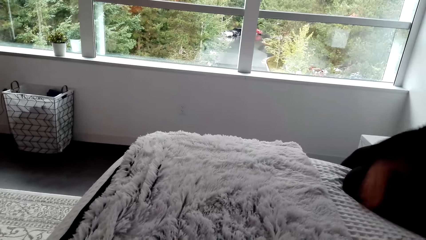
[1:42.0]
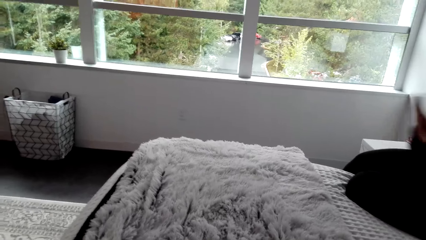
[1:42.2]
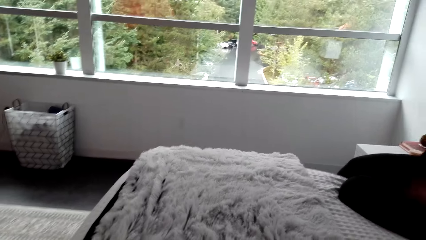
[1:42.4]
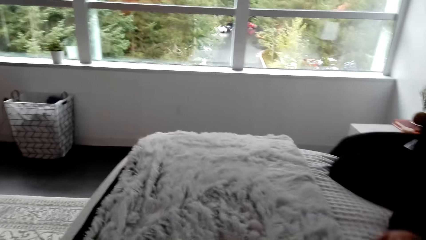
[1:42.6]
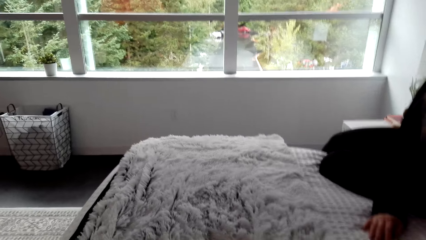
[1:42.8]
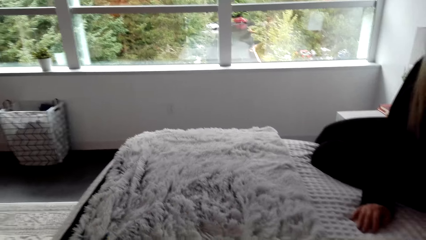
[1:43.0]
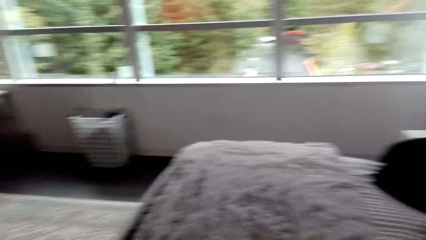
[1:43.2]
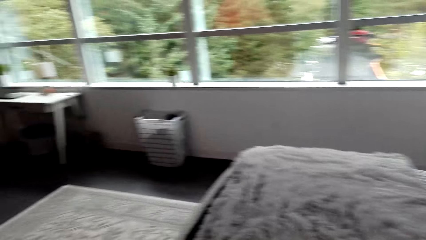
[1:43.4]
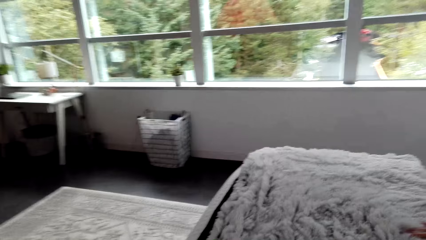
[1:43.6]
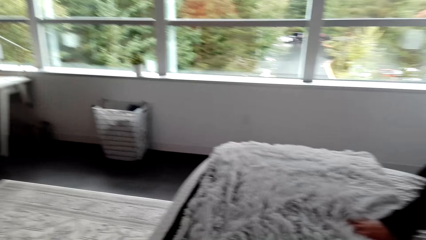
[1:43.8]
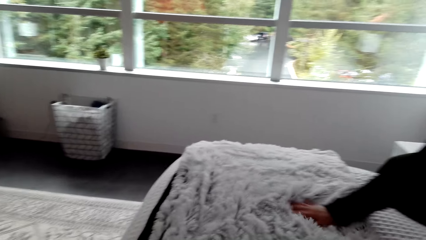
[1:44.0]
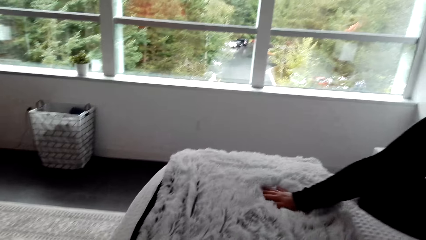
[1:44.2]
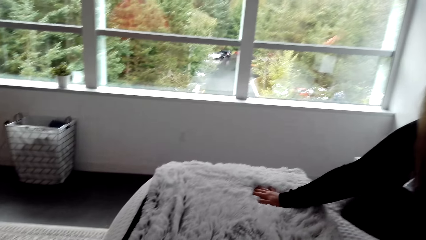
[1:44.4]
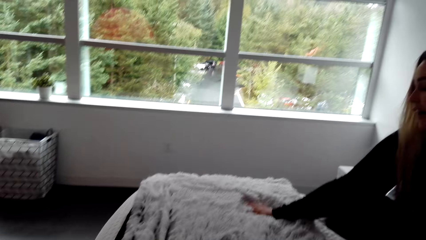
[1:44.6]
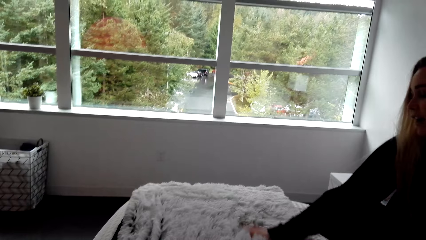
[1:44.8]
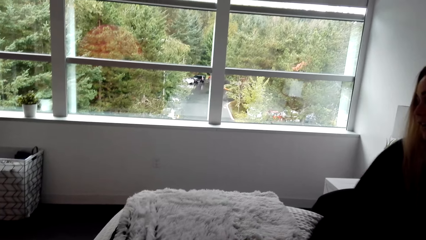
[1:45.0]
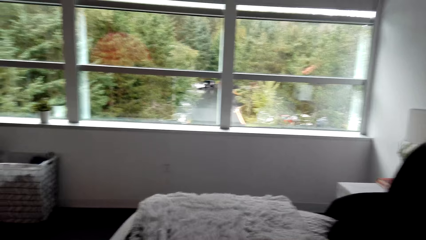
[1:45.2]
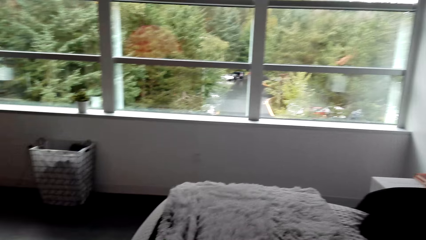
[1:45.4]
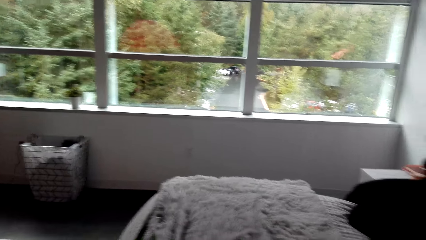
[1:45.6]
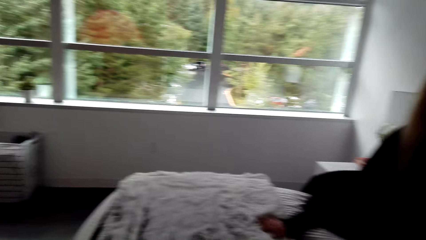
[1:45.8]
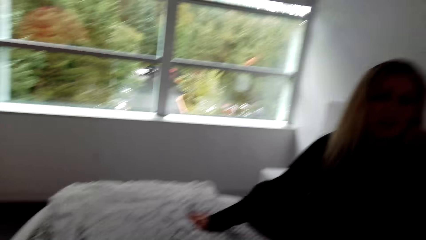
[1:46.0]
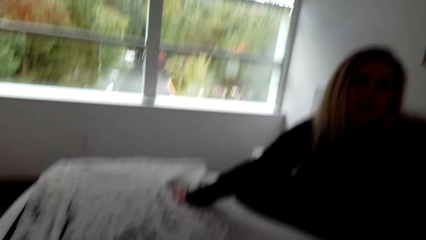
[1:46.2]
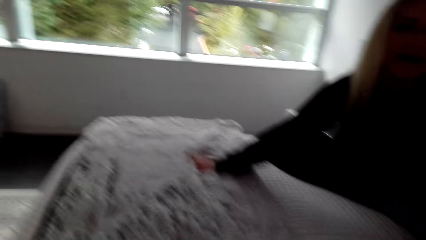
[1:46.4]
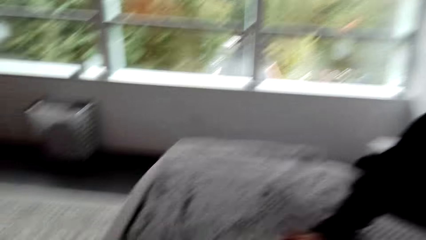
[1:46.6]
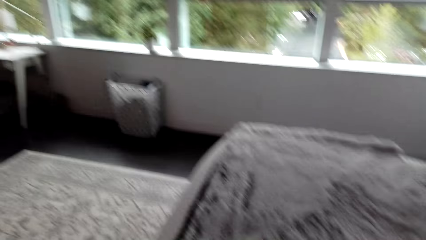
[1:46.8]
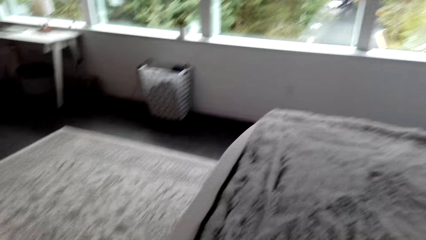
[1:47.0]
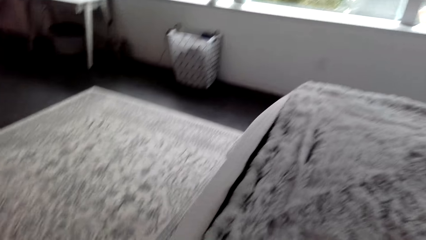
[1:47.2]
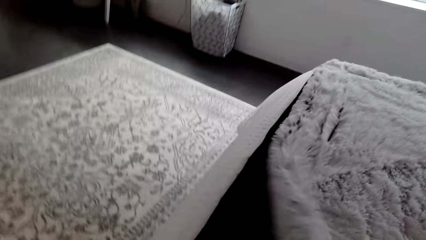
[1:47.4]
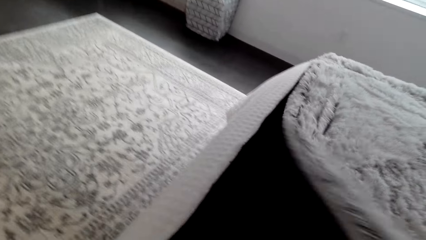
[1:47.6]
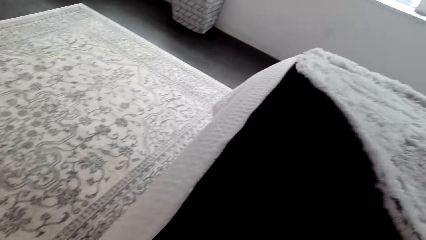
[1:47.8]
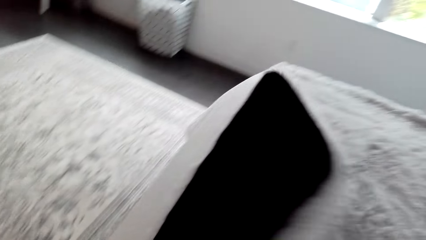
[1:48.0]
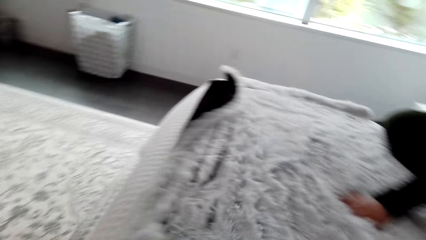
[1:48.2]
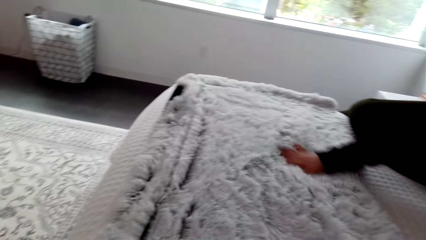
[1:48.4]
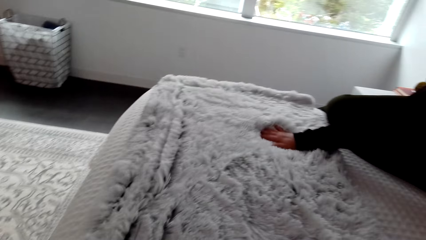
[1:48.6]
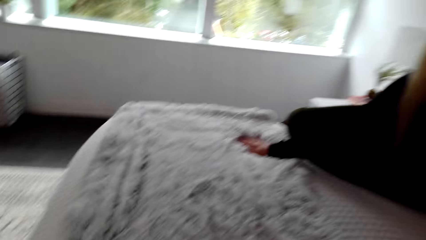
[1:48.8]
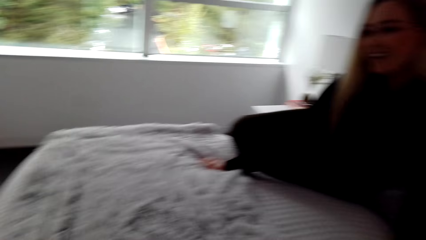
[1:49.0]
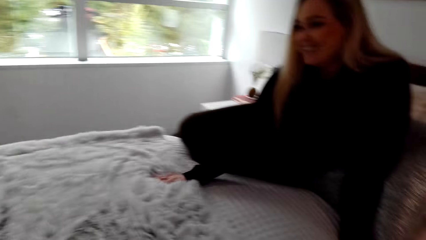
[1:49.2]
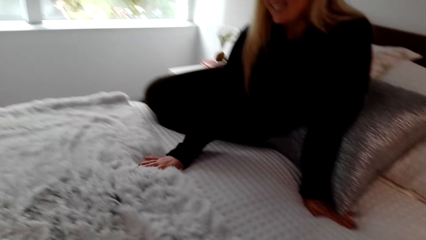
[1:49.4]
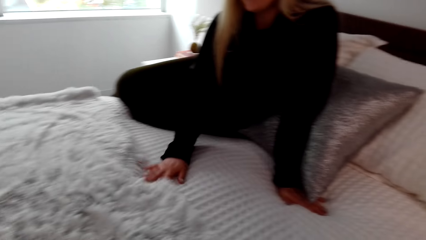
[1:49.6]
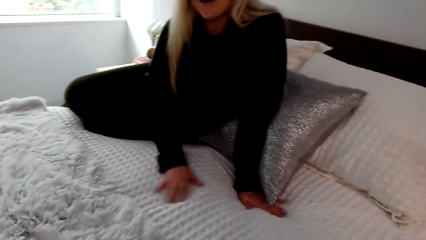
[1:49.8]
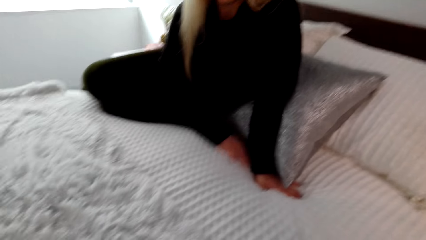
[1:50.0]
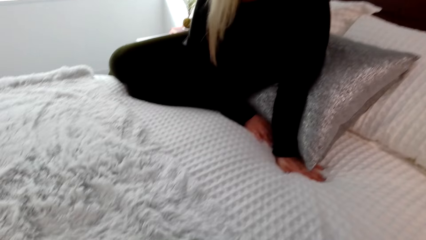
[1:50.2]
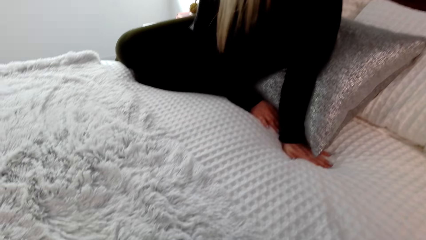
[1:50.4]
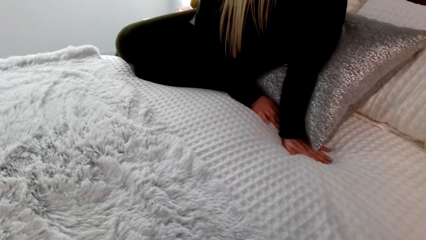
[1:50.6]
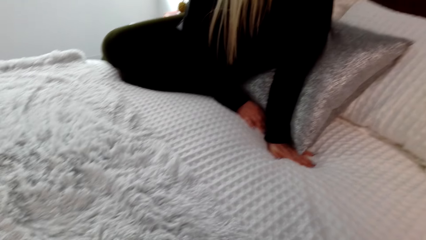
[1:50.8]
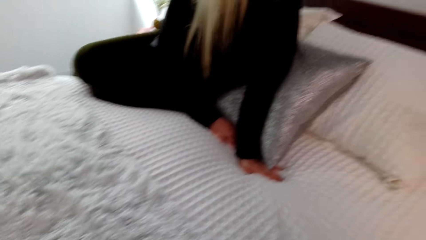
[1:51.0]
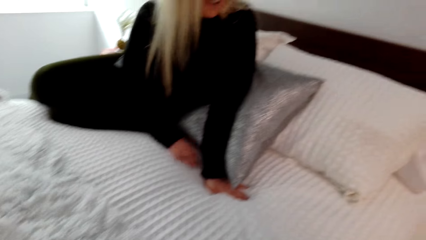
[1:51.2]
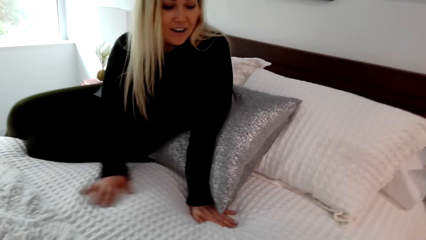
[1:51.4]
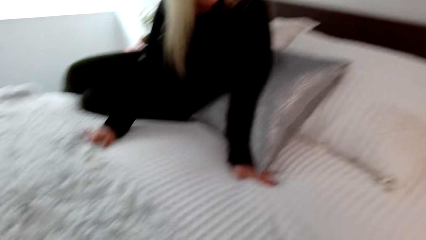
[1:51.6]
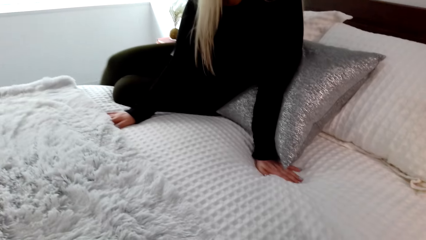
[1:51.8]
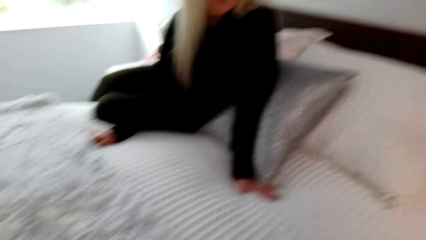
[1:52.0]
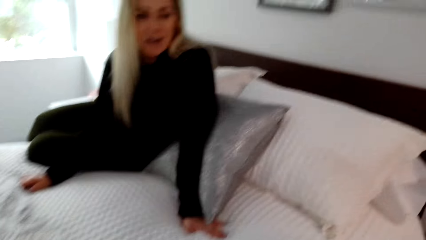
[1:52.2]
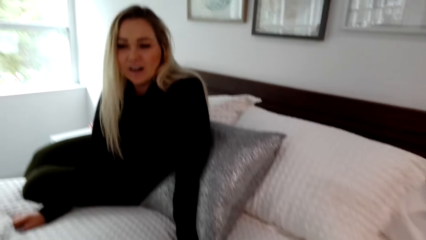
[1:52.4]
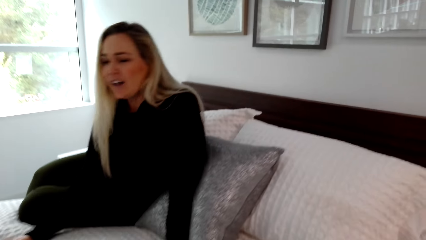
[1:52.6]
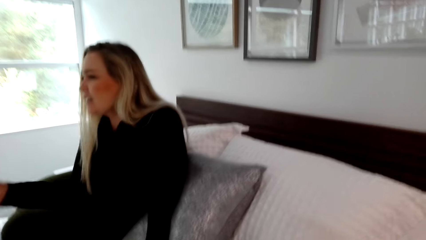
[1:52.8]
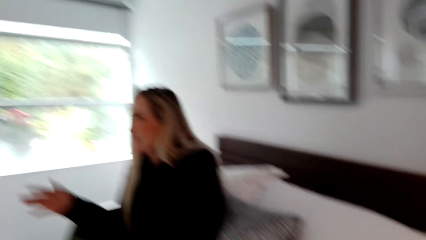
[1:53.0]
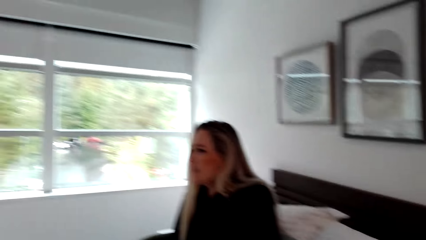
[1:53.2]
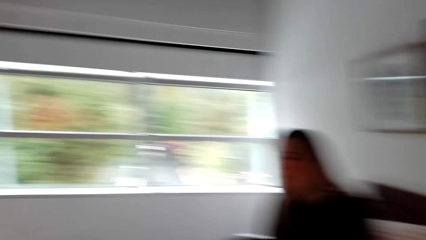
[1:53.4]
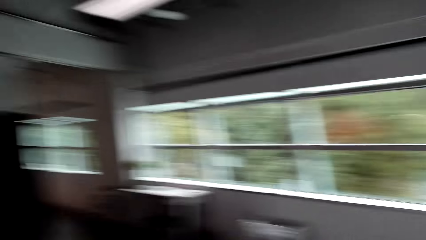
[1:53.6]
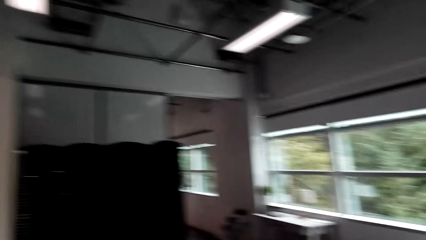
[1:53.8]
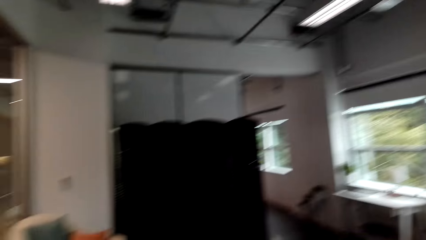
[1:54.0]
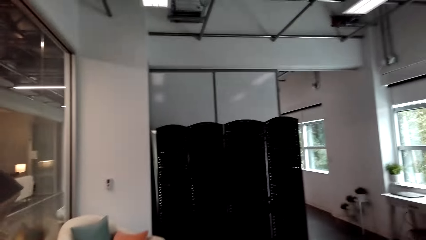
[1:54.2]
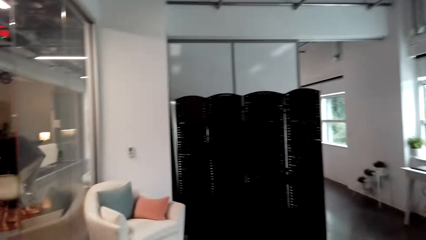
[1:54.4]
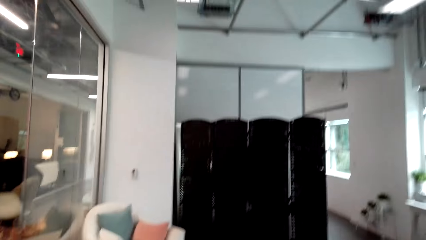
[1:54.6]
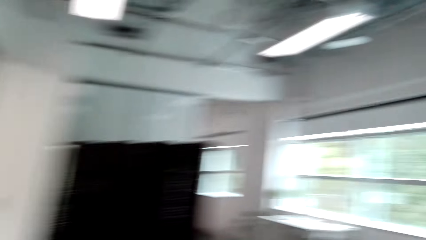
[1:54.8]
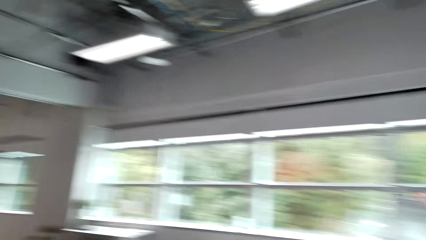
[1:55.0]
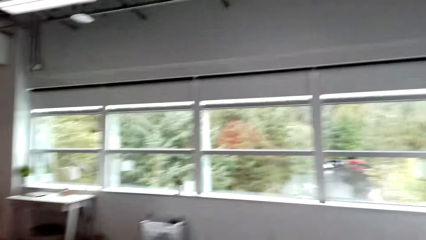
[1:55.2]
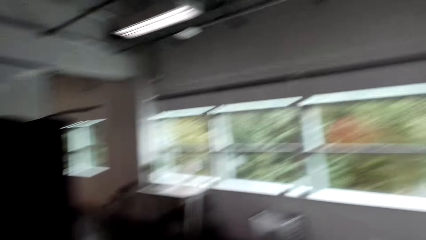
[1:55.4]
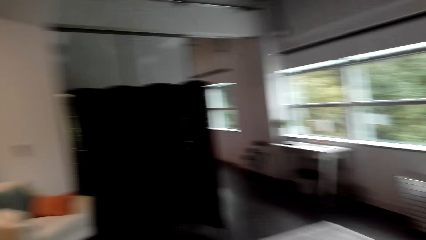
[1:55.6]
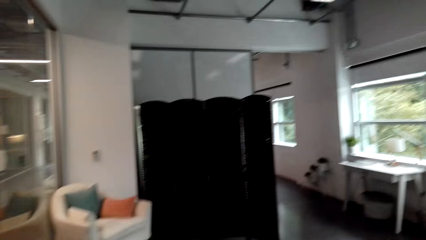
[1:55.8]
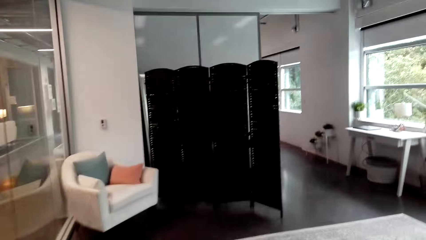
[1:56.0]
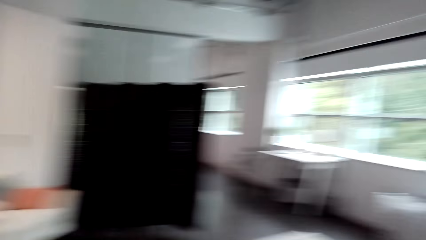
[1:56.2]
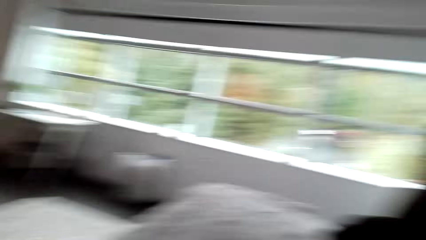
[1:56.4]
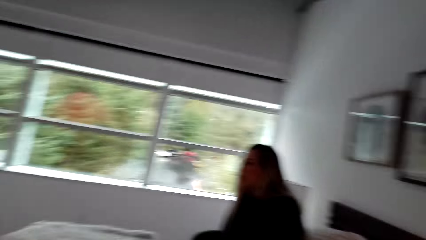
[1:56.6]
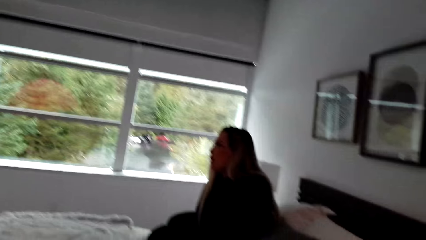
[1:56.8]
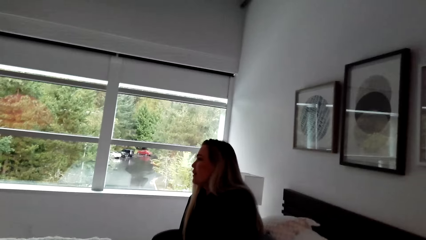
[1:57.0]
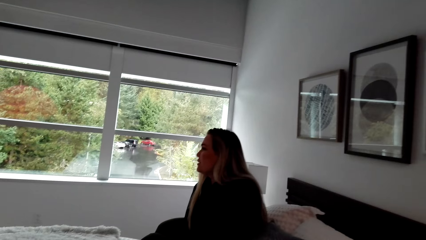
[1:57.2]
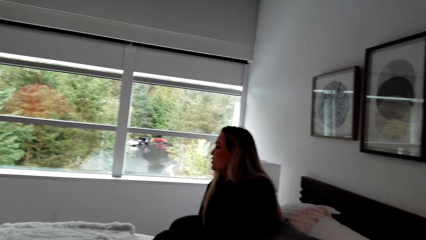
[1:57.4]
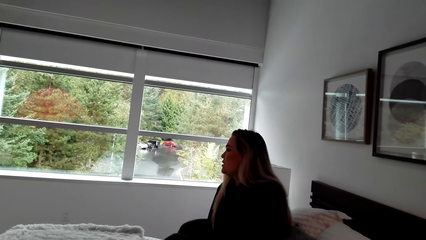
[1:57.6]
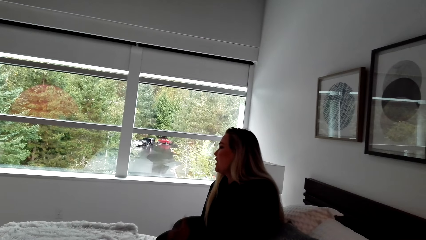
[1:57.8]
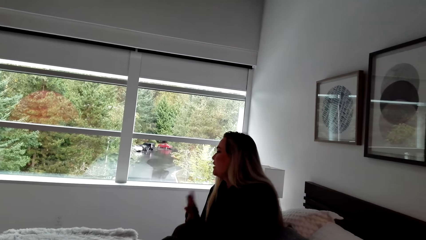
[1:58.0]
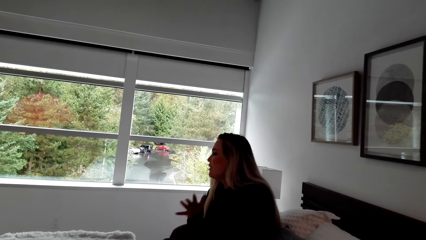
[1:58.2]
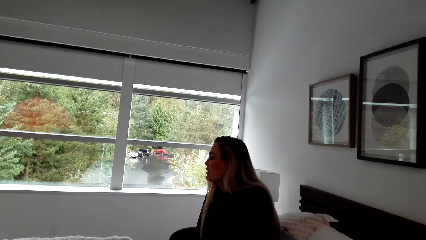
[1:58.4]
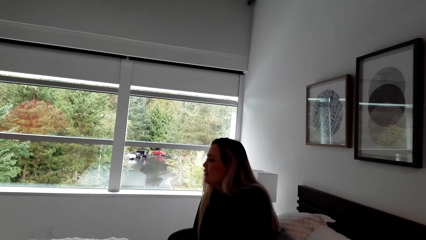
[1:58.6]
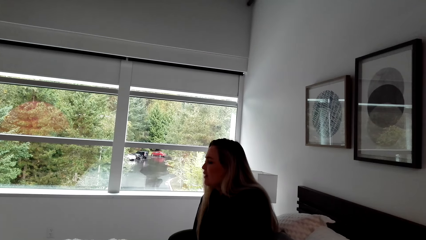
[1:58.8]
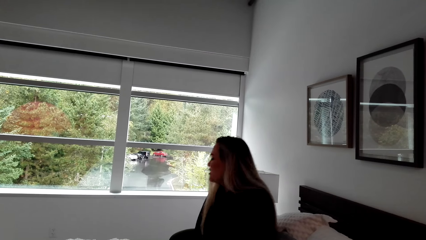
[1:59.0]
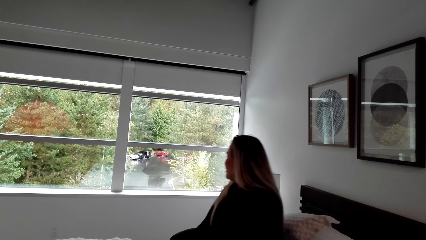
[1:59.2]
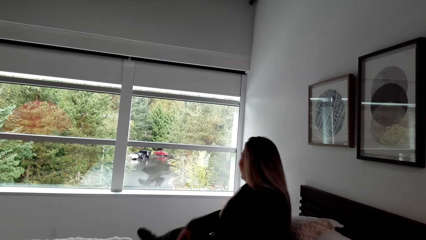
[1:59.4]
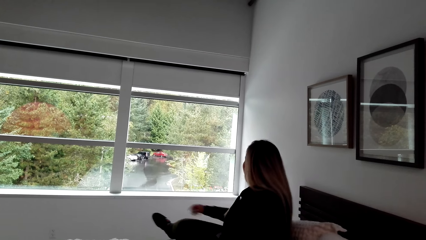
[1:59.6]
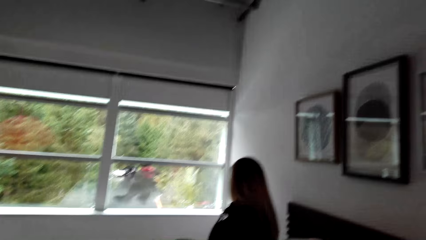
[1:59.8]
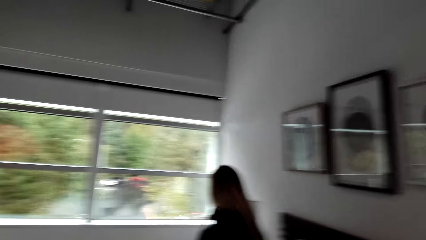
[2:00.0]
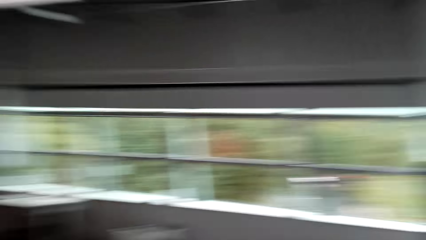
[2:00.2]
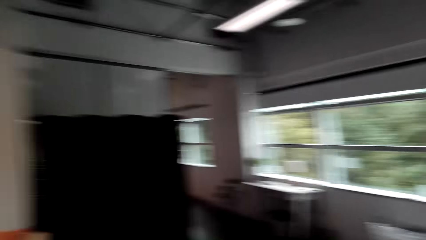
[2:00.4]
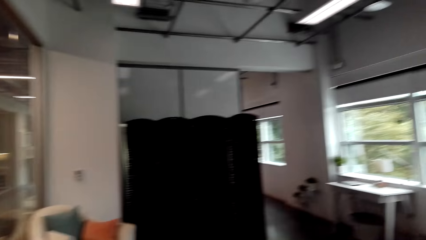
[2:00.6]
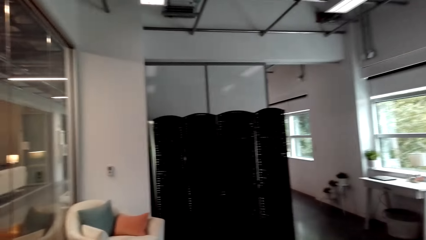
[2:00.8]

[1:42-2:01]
A woman touches the fur on the bed. The camera wearer looks at the bed. They touch the fur on the bed. They look around the room.
